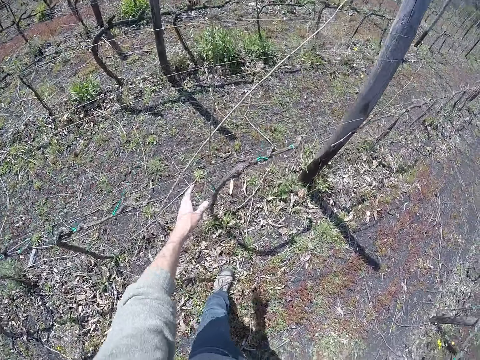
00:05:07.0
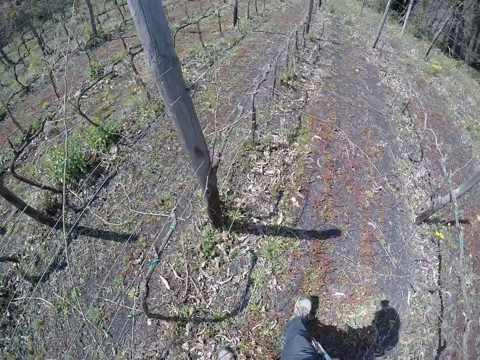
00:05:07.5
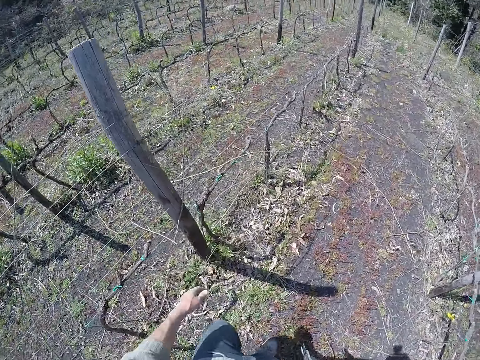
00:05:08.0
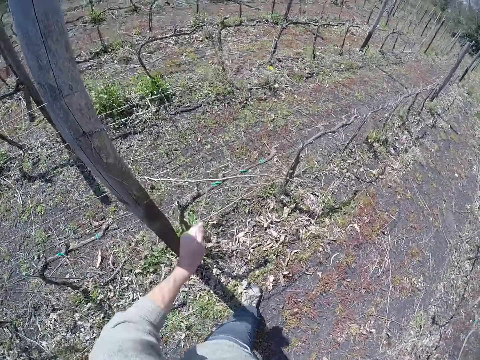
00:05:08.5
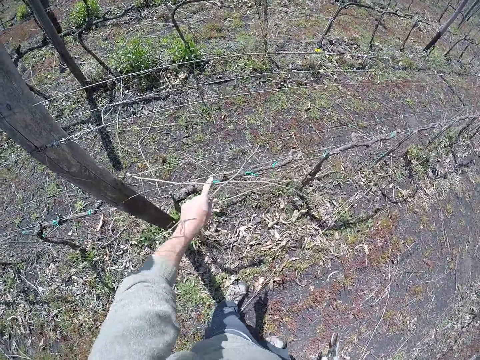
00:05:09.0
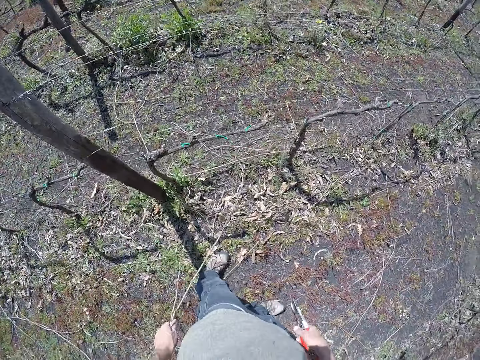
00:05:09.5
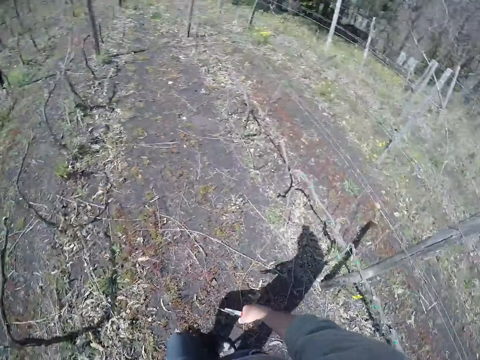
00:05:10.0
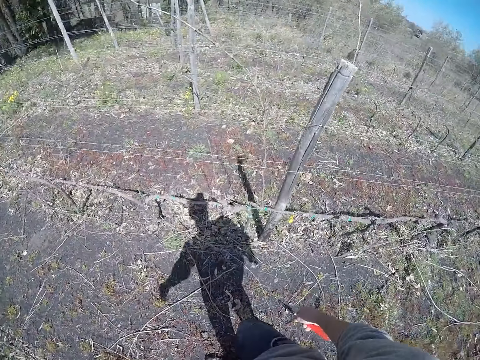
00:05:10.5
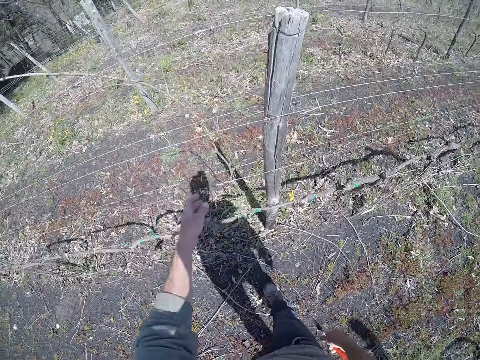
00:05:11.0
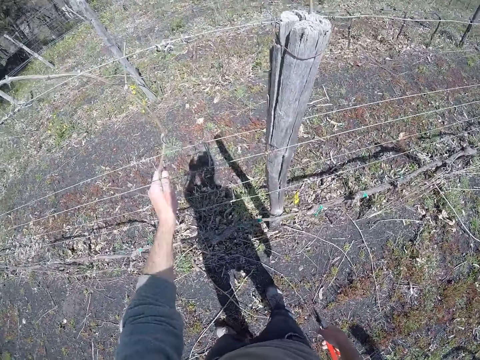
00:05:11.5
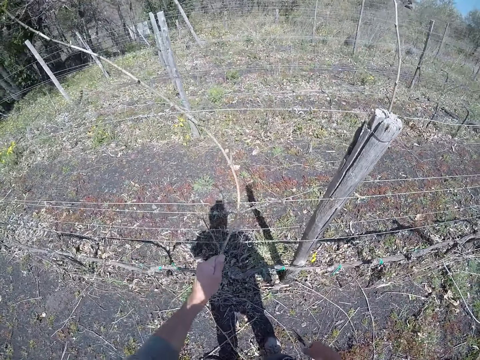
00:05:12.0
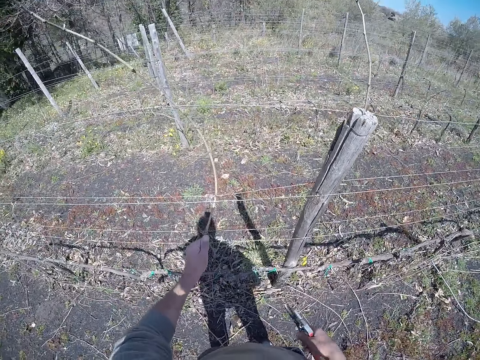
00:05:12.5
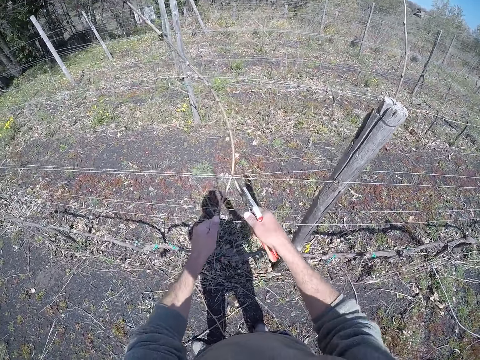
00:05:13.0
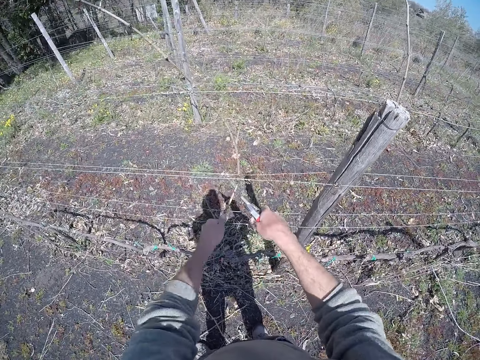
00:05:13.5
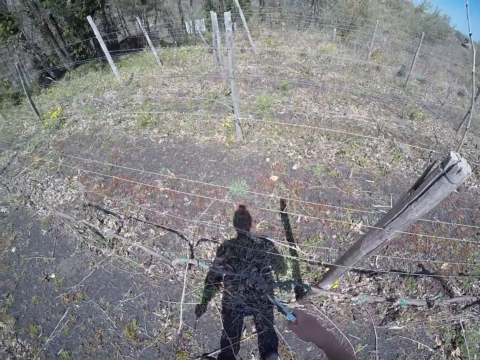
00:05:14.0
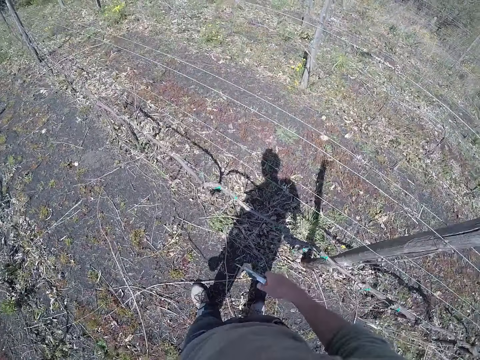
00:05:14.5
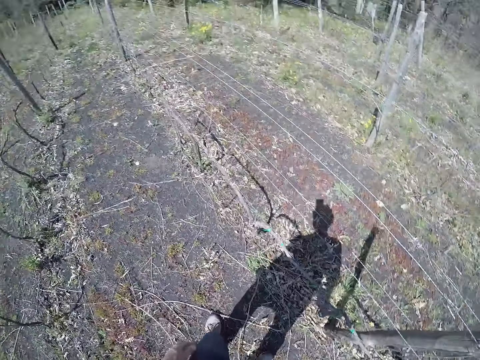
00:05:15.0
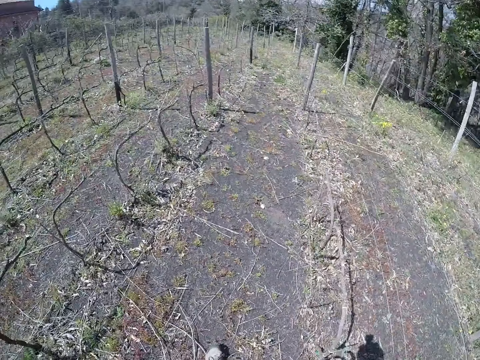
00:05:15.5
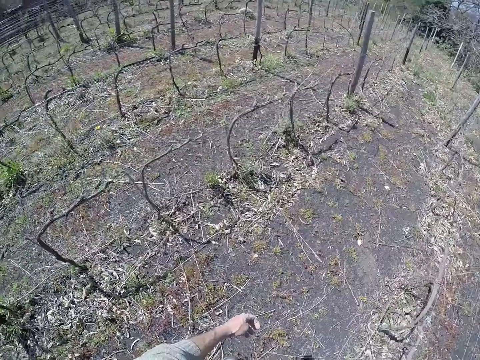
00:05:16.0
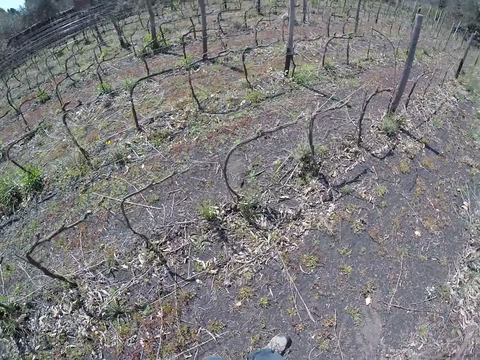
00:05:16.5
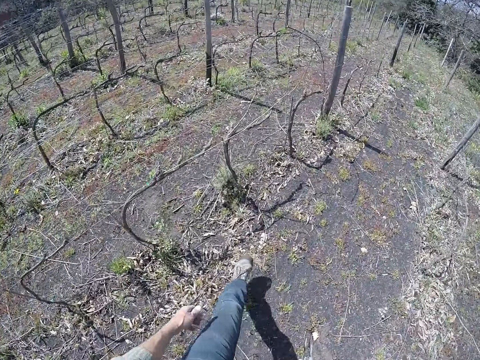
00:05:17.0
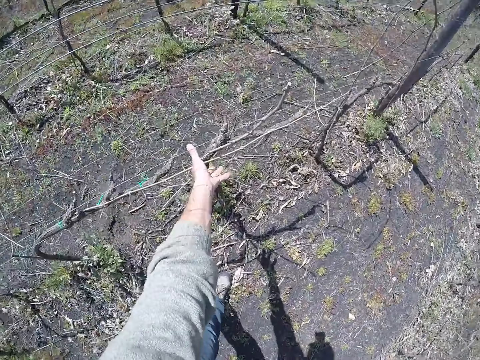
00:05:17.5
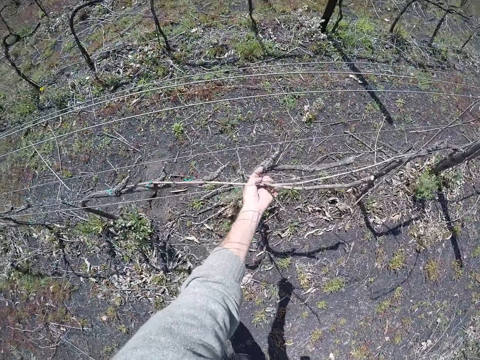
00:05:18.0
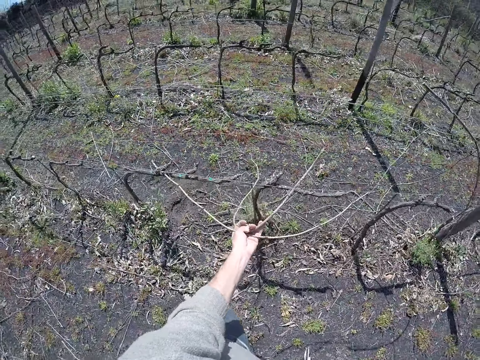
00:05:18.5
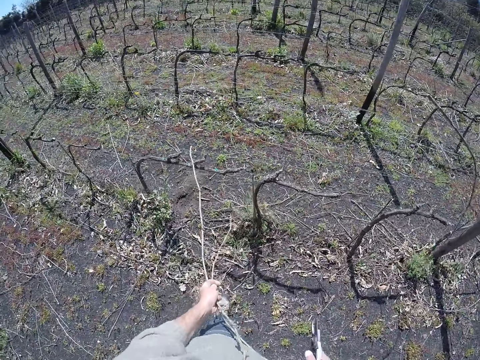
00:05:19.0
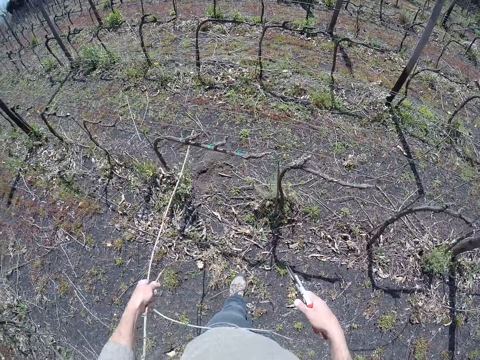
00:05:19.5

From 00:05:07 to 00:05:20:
The camera wearer walks. He picks a stick from the barb wire with his left hand. He drops the stick on the ground with his left hand. He picks some sticks from the barb wire with his left hand. He walks. He pulls a stick from the barb wire with his left hand. He cuts a wire from the stick on the barb wire with the side cutter in his right hand. He drops the stick on the ground with his left hand. He walks. He pulls some sticks from the barb wire with his left hand.

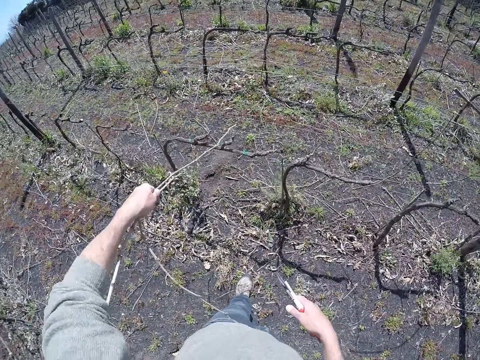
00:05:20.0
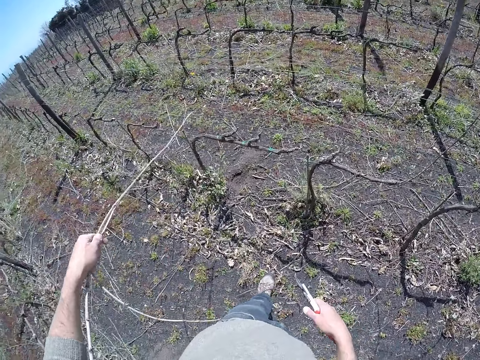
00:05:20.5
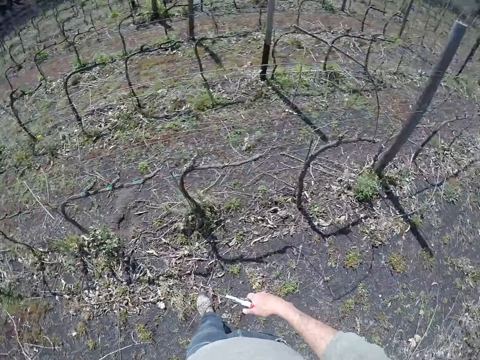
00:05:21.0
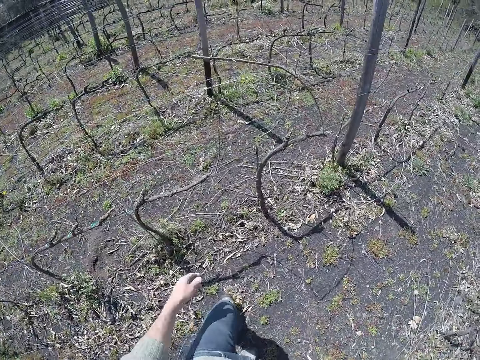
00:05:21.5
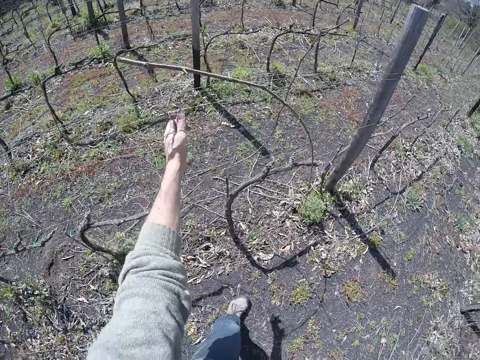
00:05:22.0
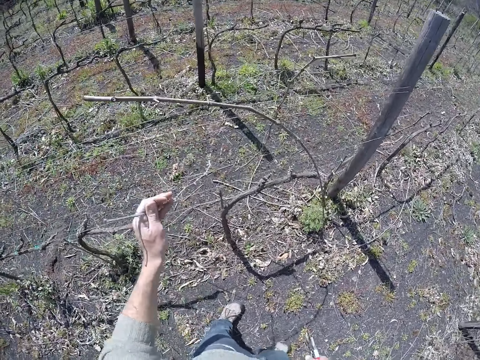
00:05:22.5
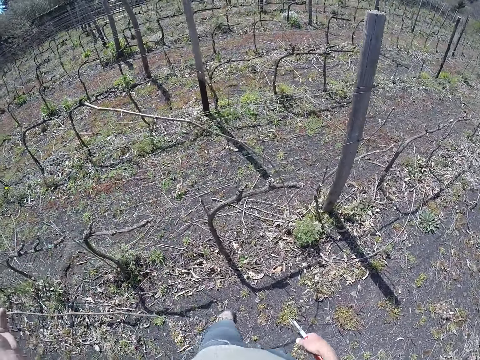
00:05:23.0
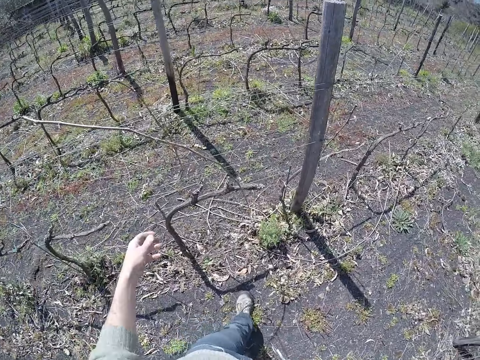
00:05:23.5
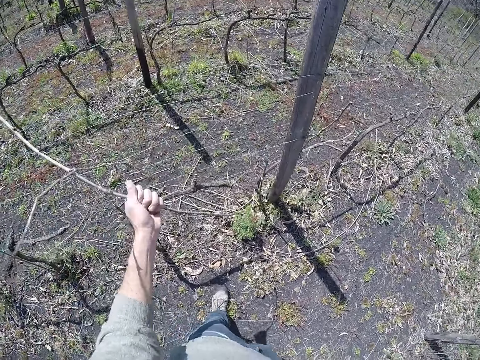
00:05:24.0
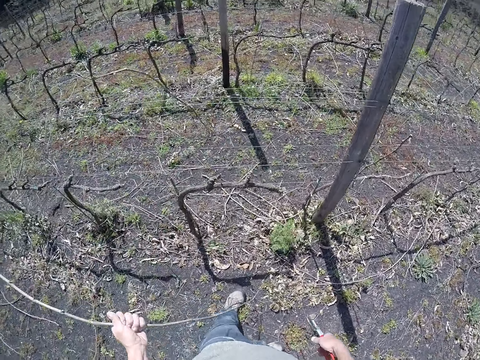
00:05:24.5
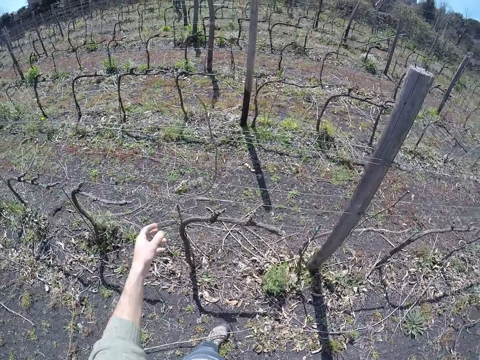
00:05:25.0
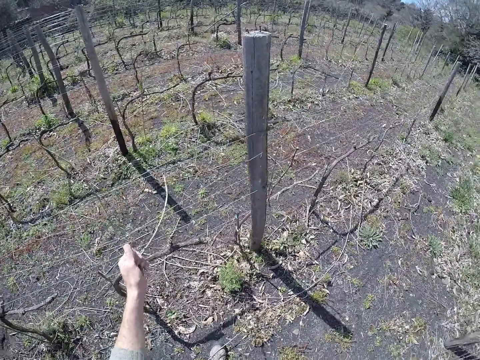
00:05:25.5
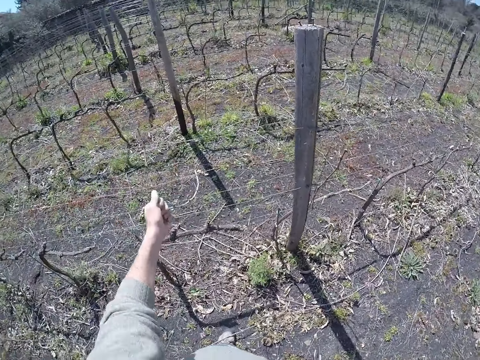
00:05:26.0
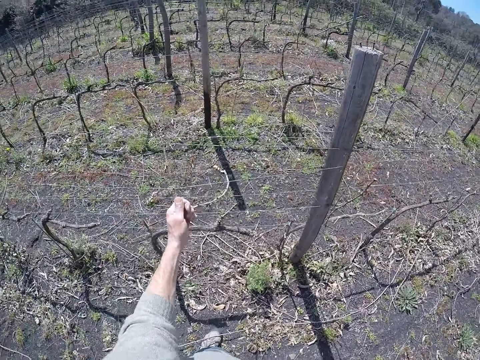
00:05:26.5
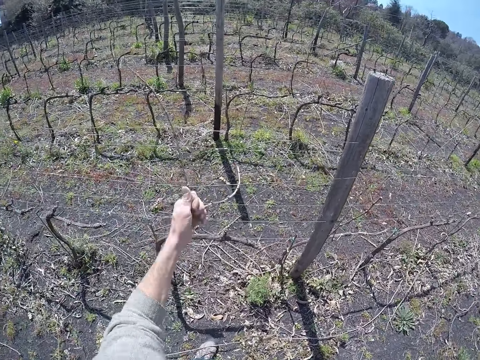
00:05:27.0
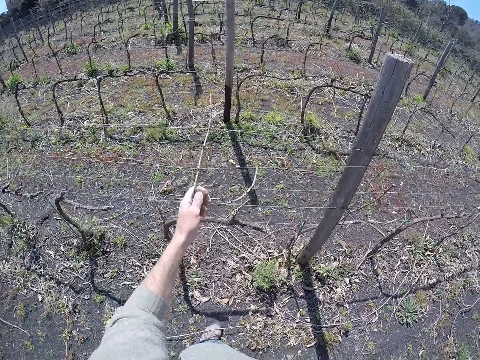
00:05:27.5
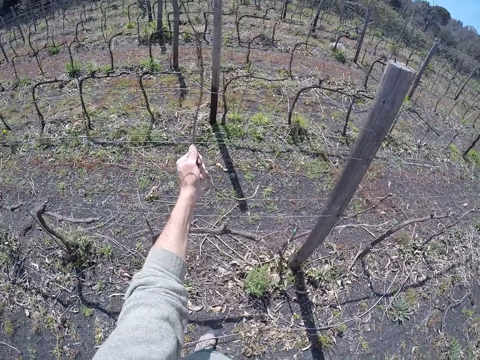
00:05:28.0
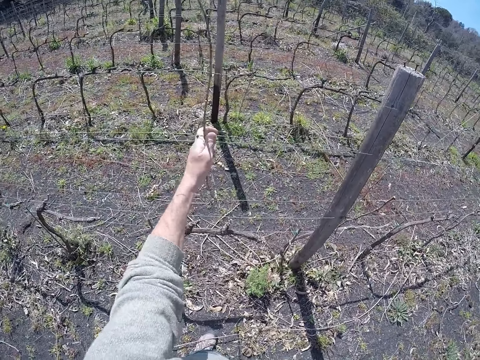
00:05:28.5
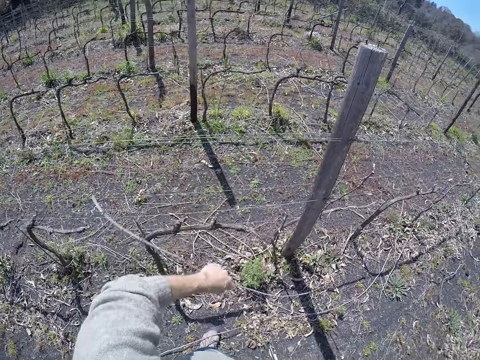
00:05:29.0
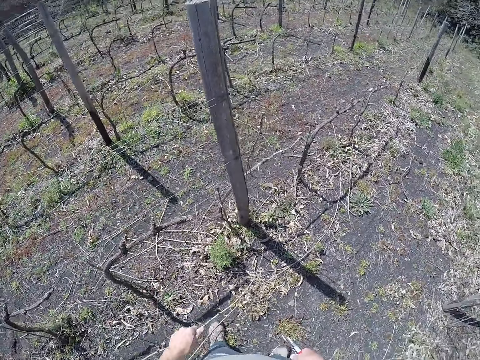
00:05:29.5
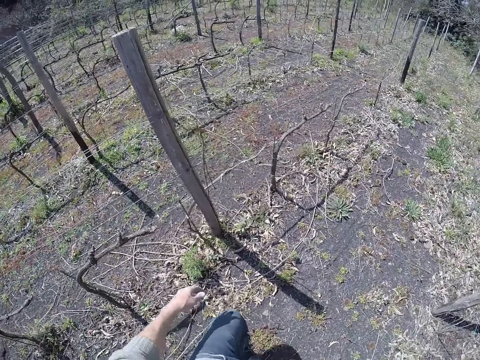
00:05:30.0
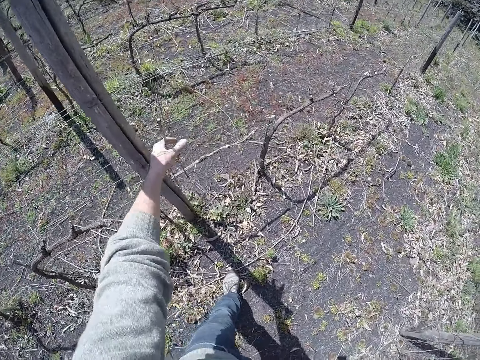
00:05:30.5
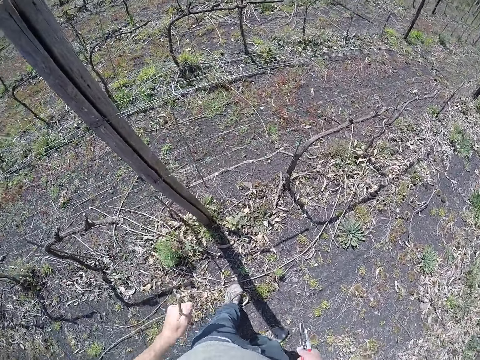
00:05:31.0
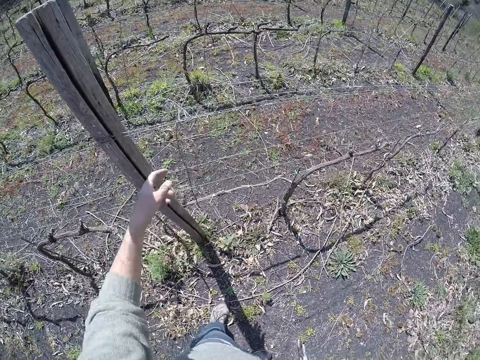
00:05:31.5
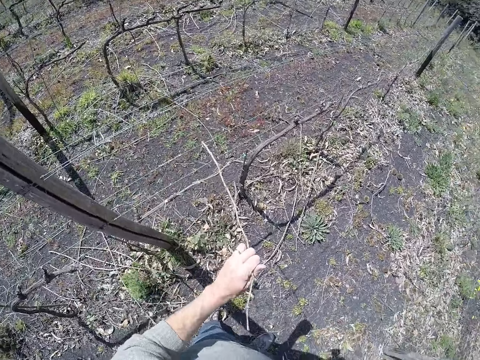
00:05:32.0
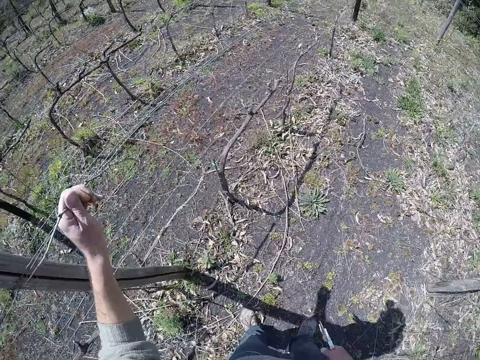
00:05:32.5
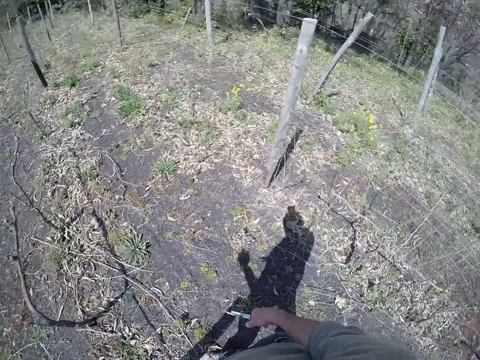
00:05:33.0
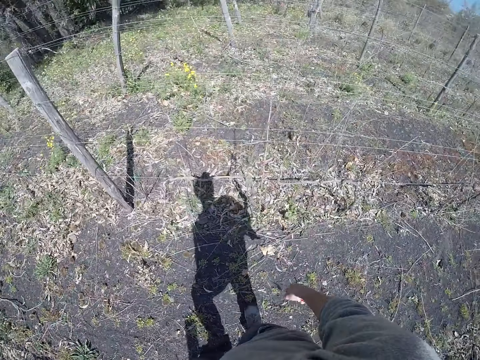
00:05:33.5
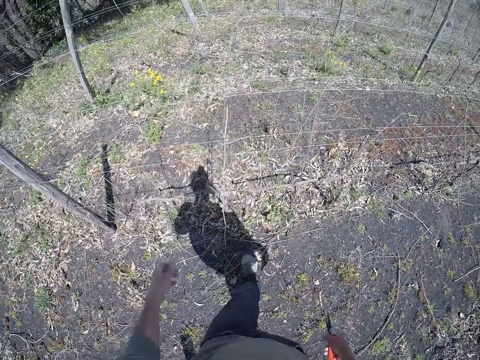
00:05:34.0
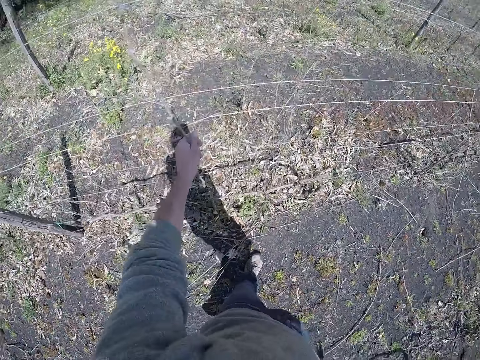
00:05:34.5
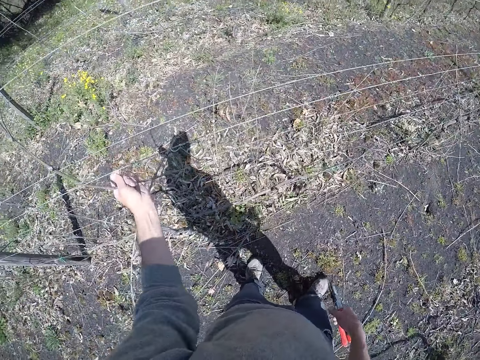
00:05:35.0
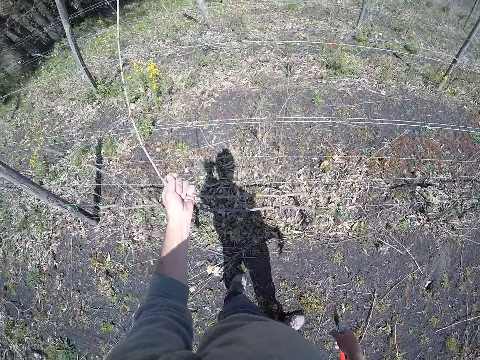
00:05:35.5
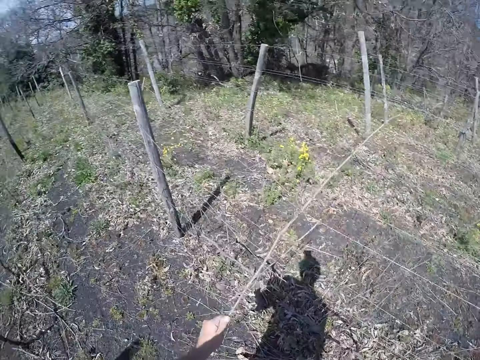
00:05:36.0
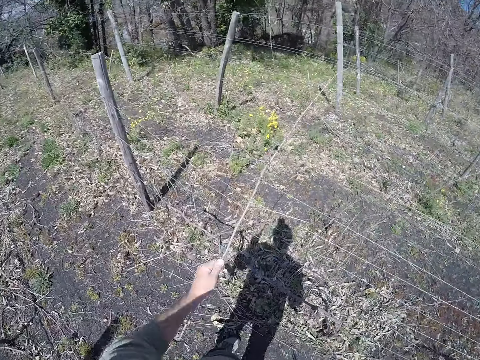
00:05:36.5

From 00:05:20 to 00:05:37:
The camera wearer drops the sticks on the ground with his left hand. He picks a stick from the barb wire with his left hand. He drops the stick on the ground with his left hand. He pulls a stick from the barb wire with his left hand. He drops the stick on the ground with his left hand. He pulls a stick from the barb wire with his left hand. He drops the stick on the ground with his left hand. He picks a stick from the barb wire with his left hand. He drops the stick on the ground with his left hand. He pulls a stick from the barb wire with his left hand. He drops the stick on the ground with his left hand. He pulls a stick from the barb wire with his left hand.
